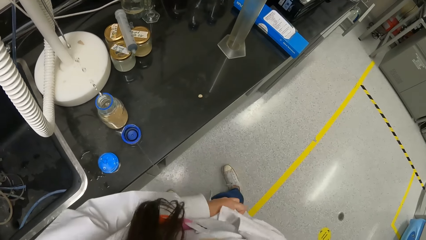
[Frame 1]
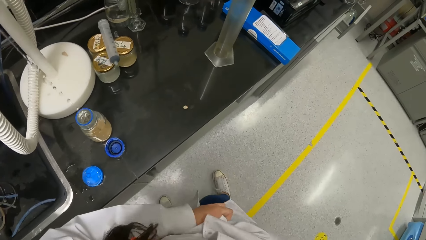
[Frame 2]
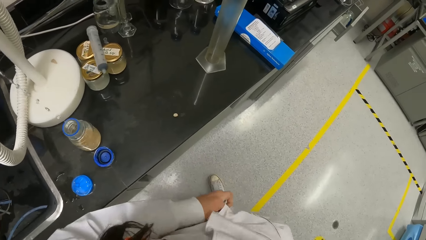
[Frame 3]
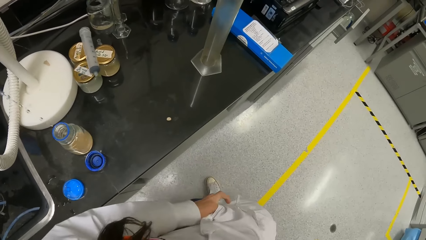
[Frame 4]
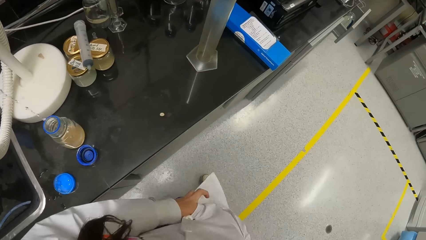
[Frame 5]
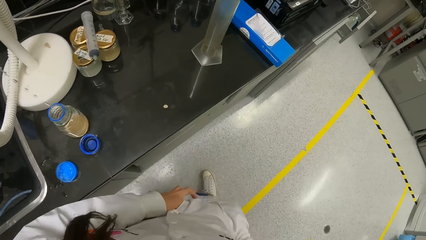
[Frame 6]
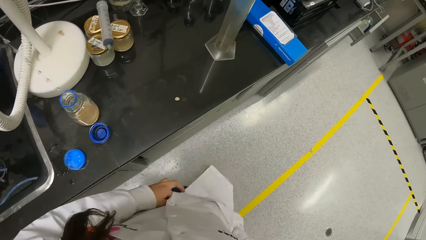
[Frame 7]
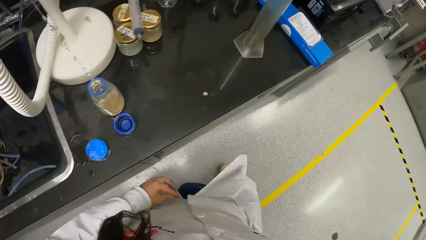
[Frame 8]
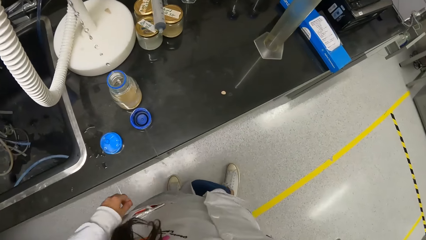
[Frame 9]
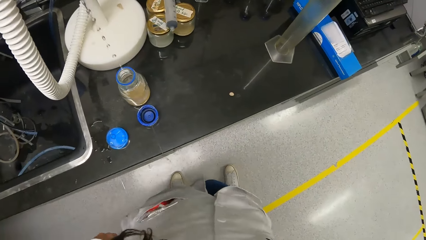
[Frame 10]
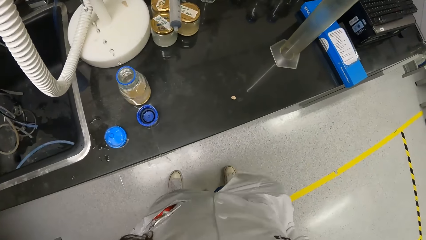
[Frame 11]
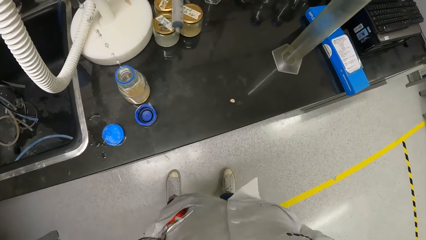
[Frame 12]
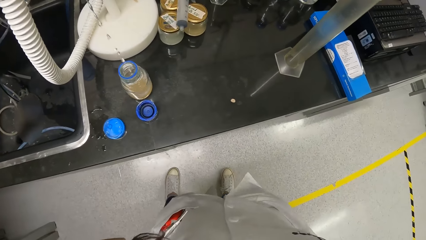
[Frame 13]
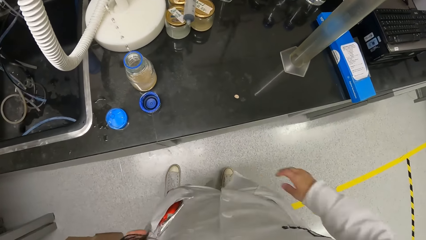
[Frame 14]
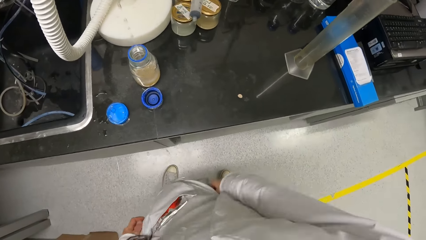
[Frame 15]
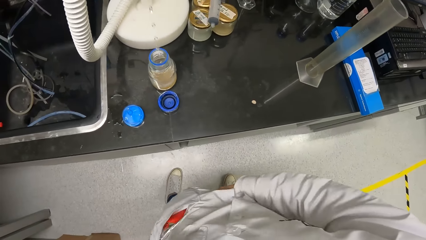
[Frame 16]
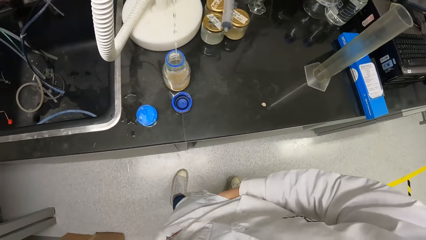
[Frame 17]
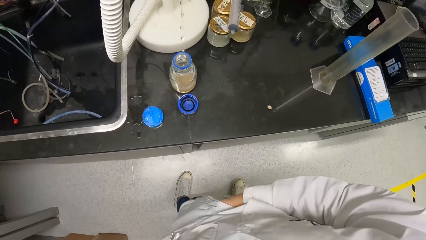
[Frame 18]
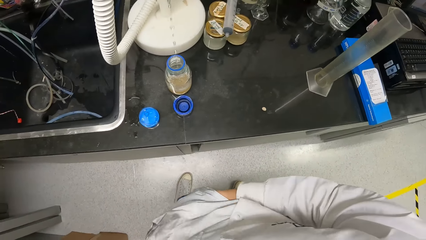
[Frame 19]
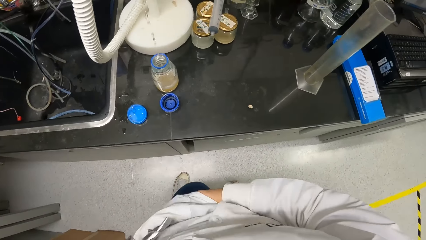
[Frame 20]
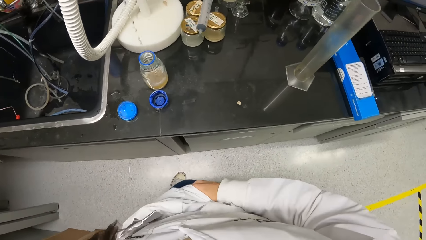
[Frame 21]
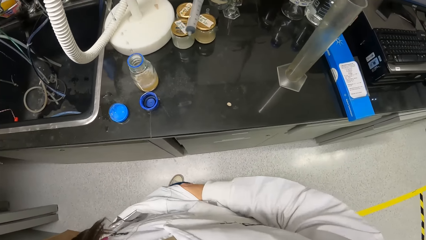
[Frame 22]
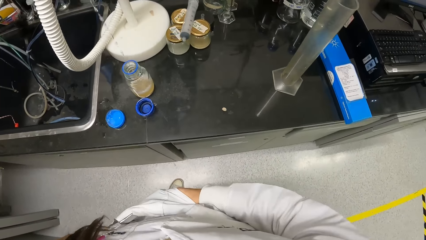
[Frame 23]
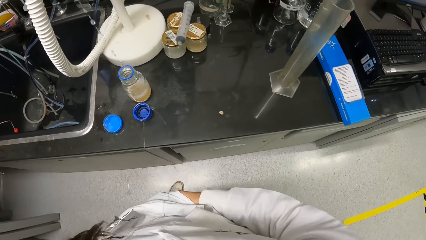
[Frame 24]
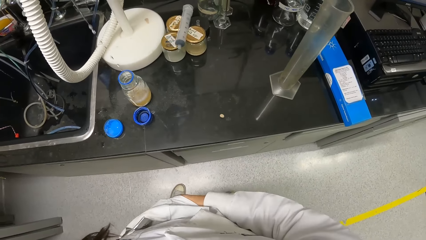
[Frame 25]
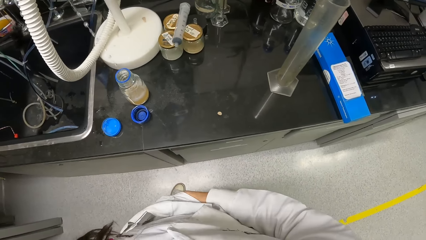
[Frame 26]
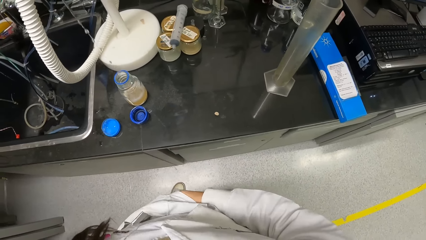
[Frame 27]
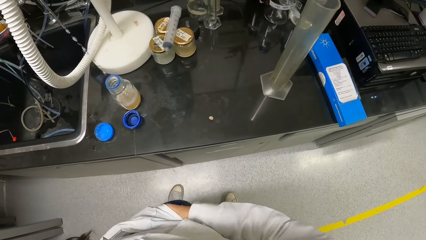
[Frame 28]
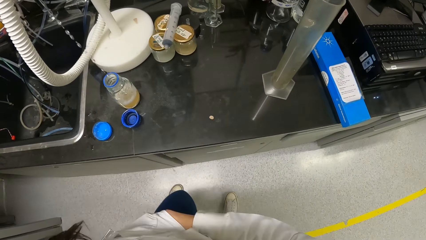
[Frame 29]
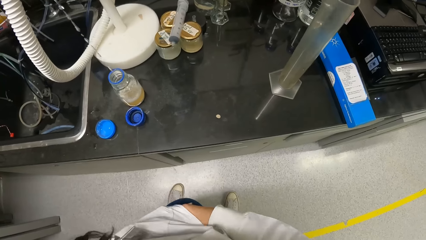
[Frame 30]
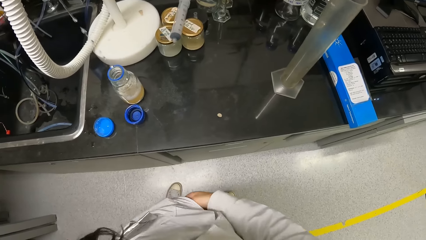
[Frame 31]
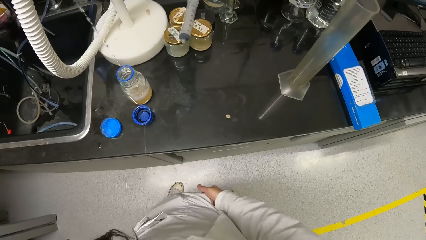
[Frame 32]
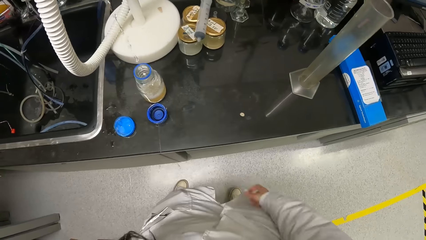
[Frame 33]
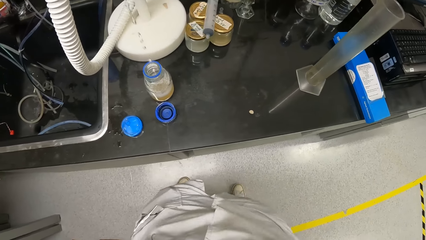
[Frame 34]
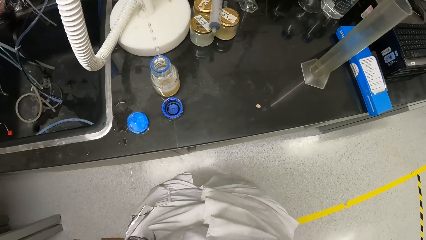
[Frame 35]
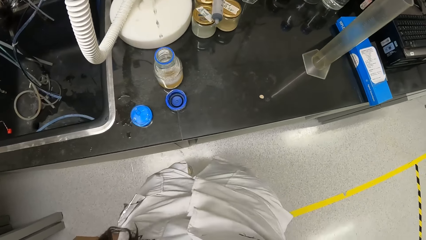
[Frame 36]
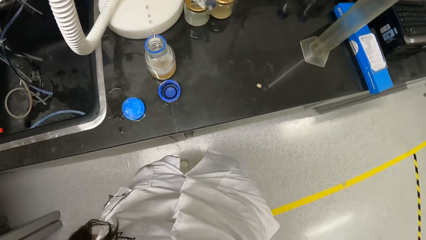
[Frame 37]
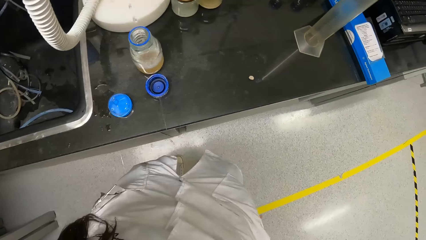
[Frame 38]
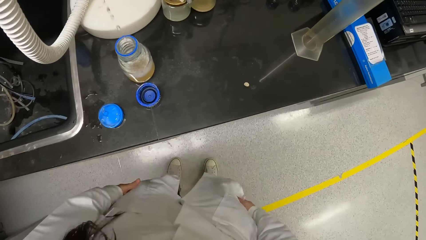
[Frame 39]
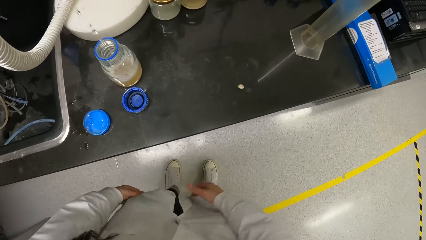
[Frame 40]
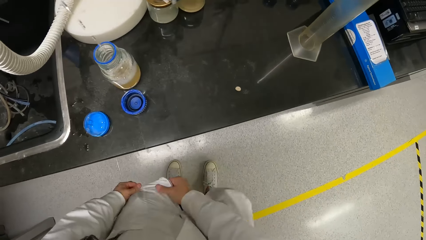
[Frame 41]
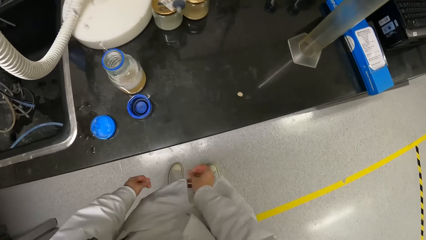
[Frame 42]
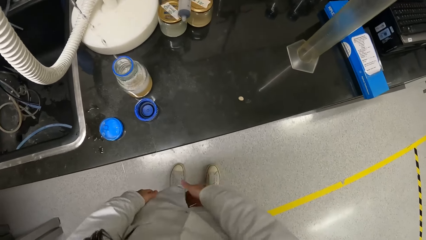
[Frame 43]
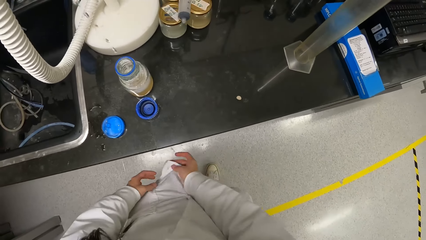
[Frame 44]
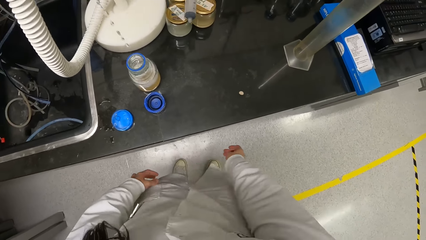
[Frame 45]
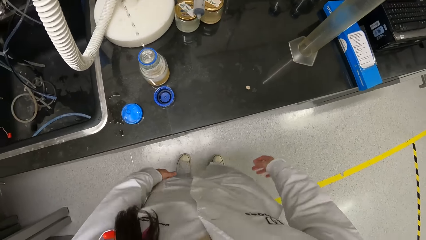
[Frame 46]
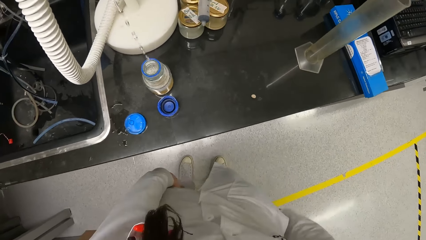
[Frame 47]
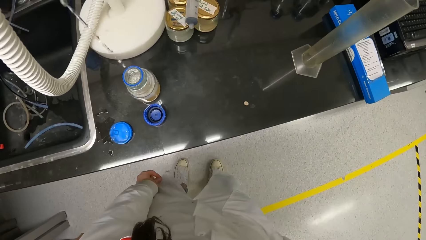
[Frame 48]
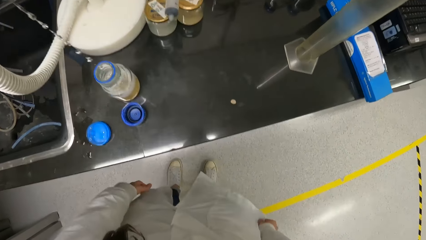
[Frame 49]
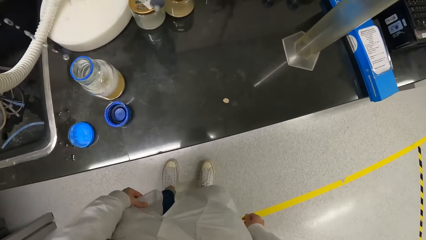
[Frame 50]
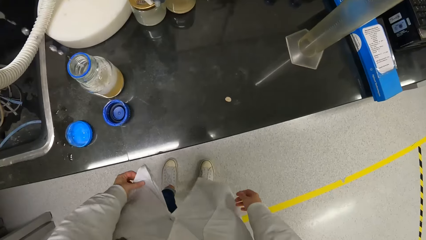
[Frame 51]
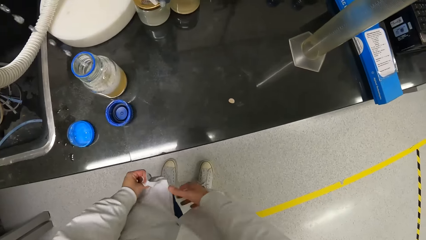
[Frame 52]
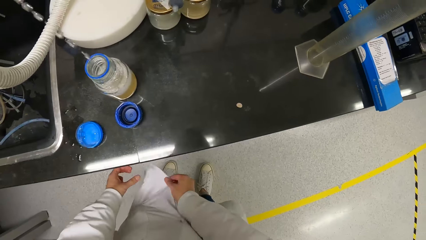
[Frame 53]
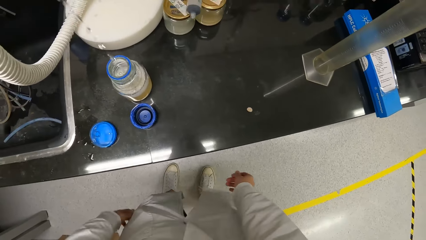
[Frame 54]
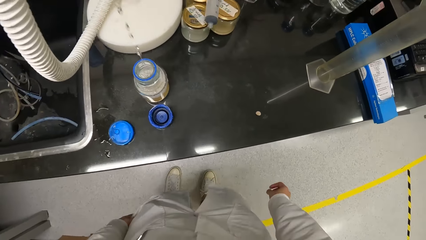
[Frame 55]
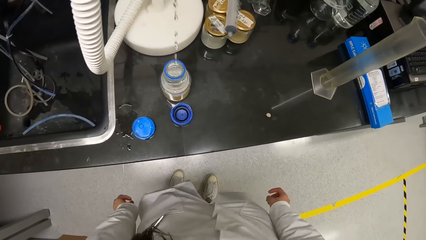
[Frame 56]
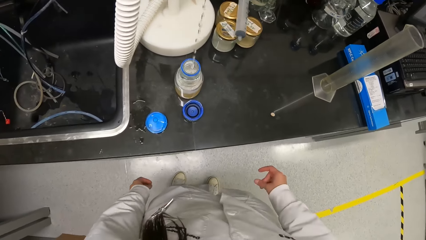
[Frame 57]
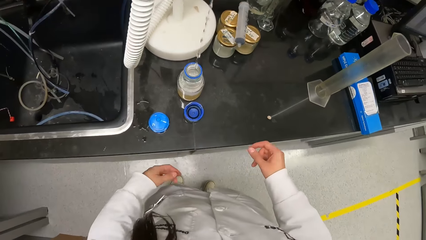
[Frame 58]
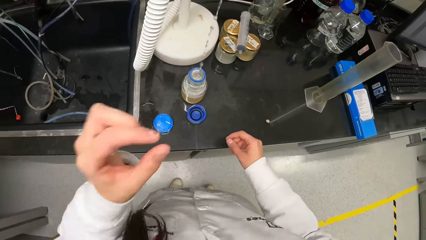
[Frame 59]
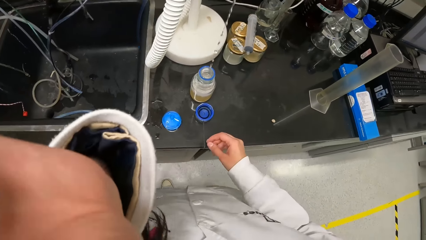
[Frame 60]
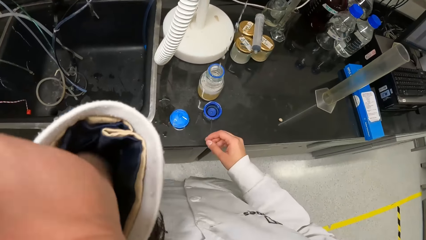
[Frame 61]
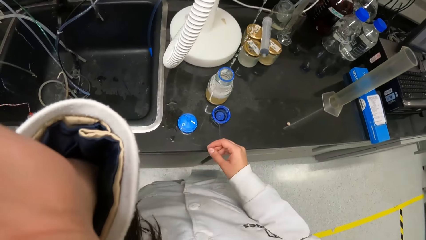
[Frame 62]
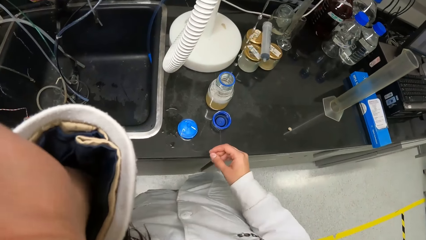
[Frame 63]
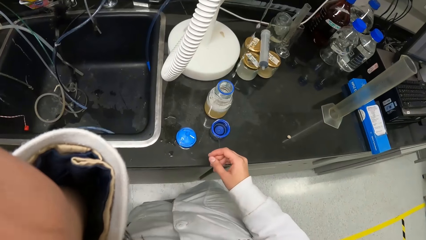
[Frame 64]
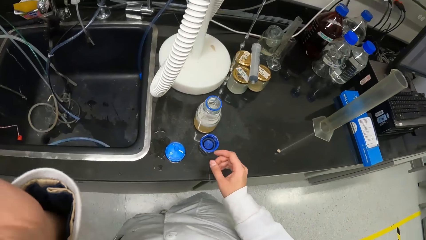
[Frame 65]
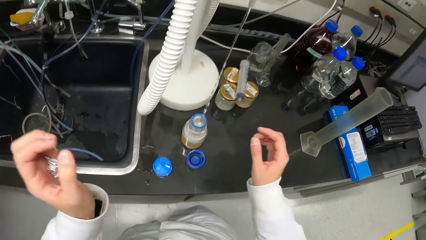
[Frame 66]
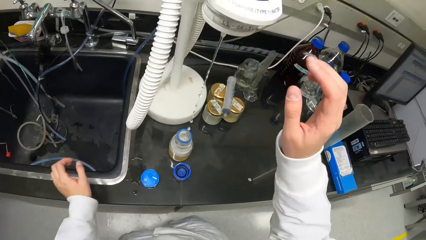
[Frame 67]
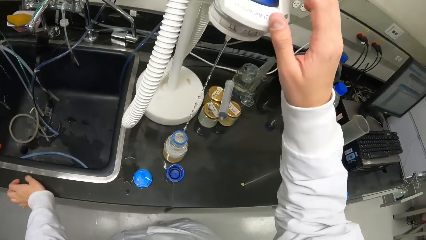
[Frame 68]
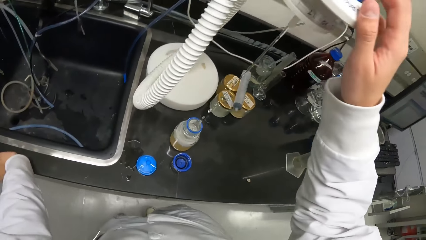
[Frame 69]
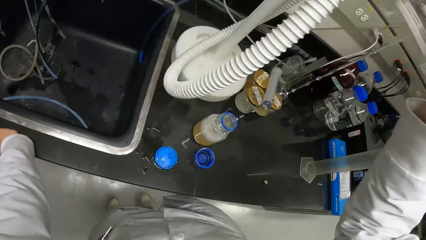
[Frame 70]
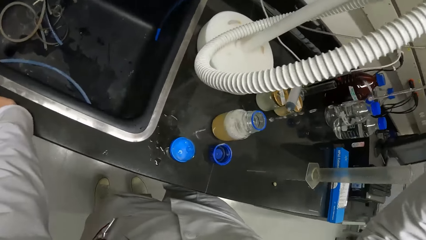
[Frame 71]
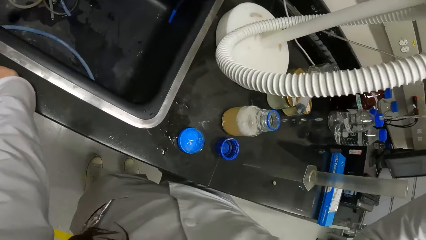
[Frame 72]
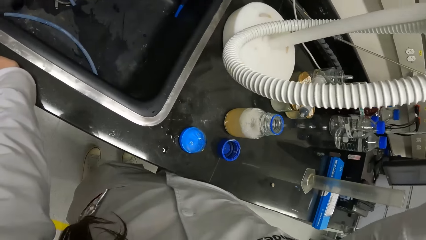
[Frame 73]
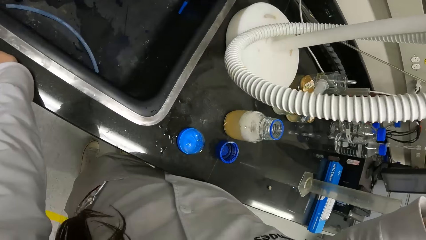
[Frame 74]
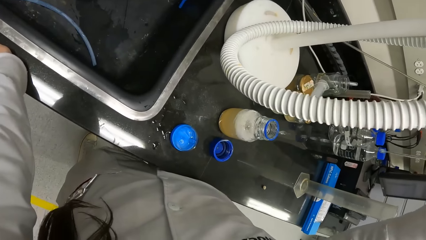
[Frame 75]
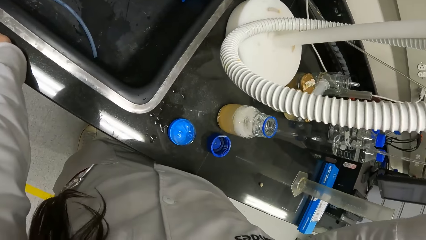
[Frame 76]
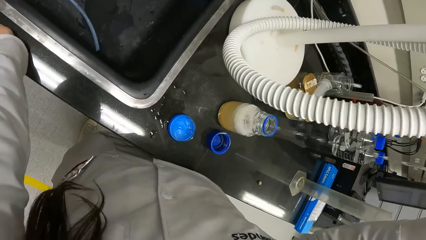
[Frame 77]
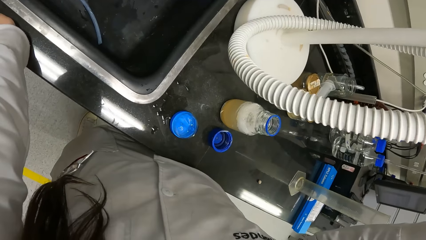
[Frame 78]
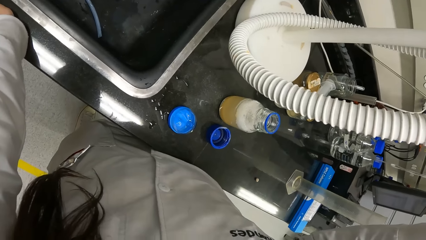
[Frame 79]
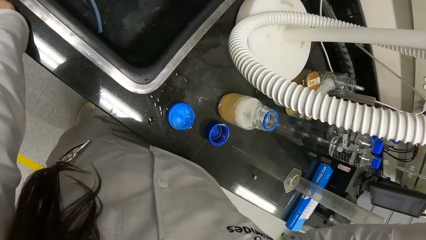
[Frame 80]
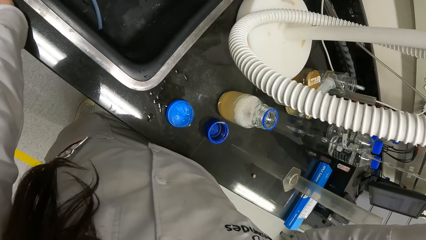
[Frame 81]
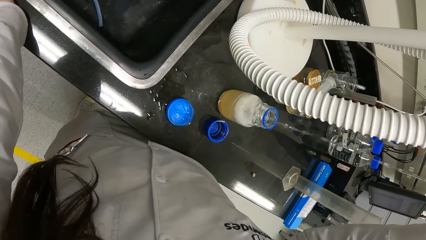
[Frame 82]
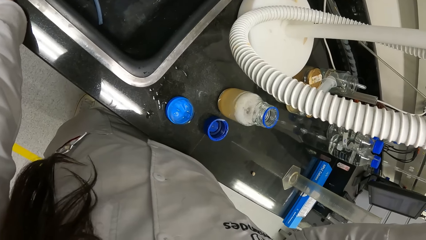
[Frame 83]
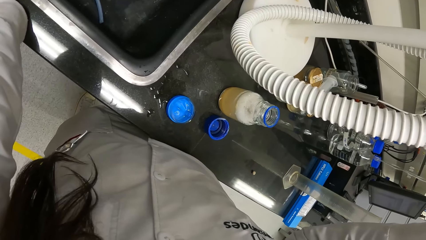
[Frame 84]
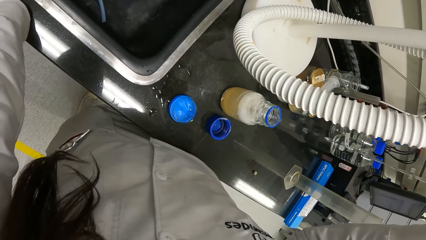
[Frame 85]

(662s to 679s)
The camera wearer adjusts her lab coat with both hands. She raises her left hand to her face. She lowers her left hand from her face. She raises her right hand to the distilled water tap on the workbench. She places the hand on the water dispenser.
